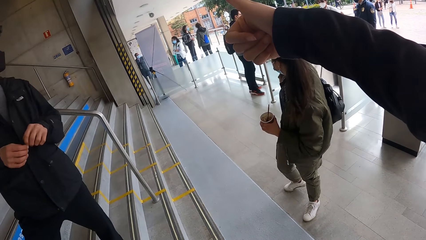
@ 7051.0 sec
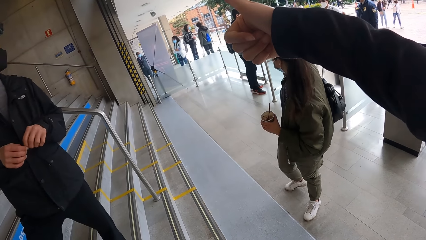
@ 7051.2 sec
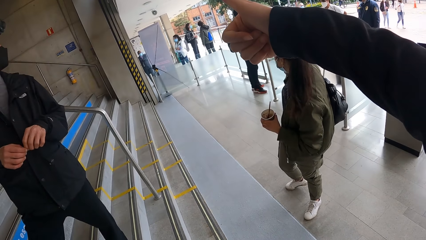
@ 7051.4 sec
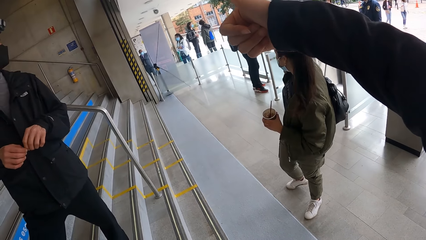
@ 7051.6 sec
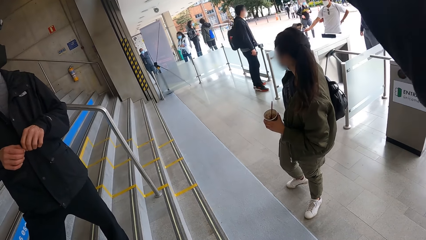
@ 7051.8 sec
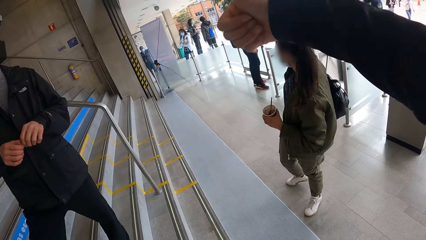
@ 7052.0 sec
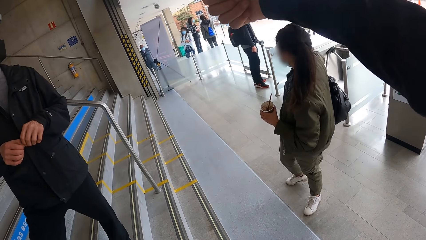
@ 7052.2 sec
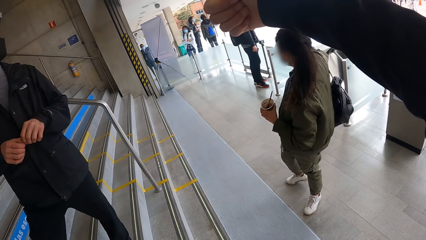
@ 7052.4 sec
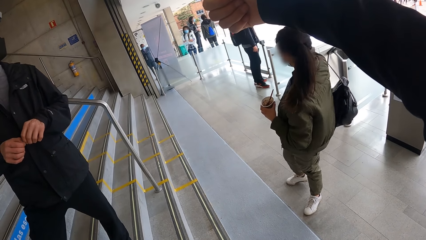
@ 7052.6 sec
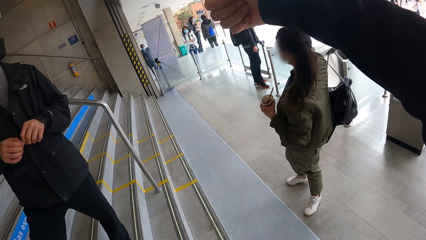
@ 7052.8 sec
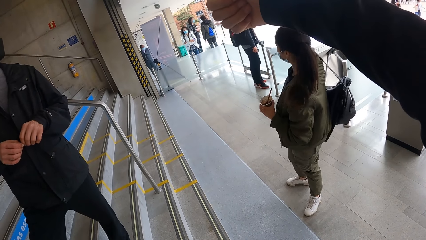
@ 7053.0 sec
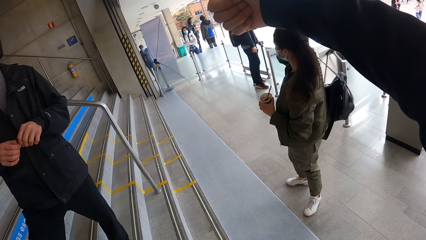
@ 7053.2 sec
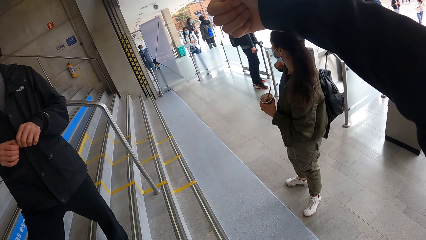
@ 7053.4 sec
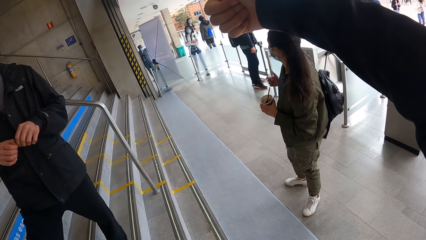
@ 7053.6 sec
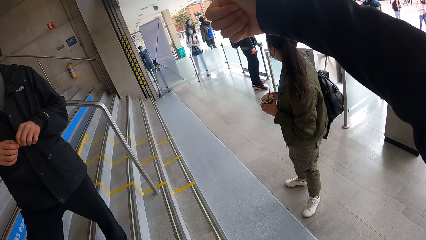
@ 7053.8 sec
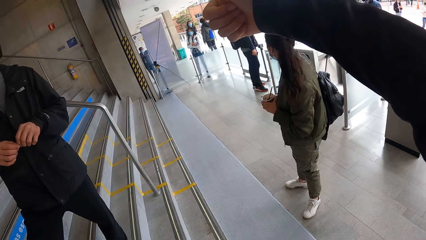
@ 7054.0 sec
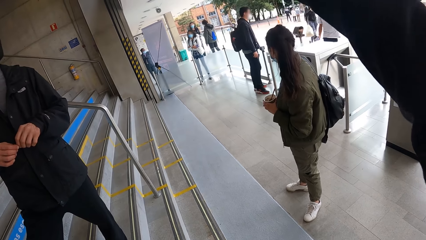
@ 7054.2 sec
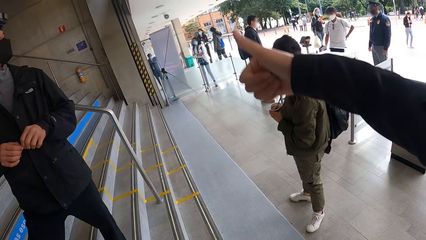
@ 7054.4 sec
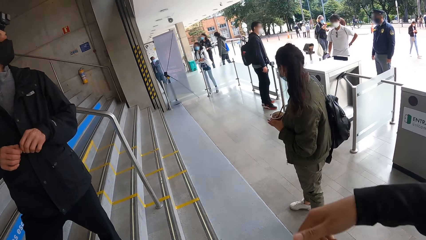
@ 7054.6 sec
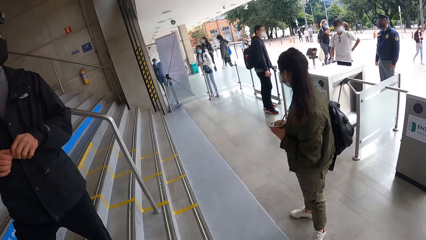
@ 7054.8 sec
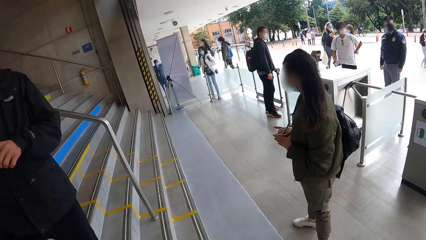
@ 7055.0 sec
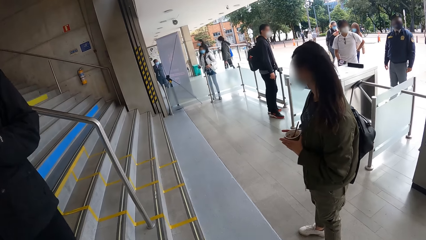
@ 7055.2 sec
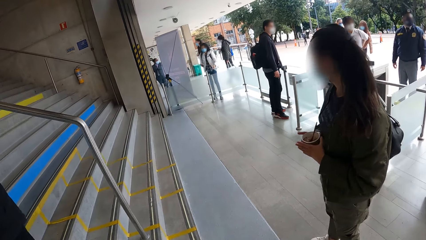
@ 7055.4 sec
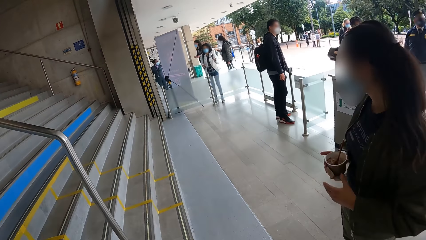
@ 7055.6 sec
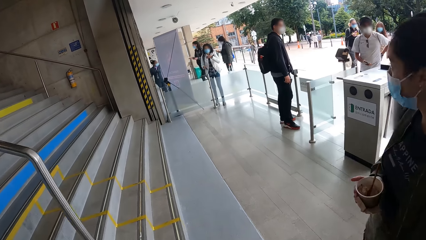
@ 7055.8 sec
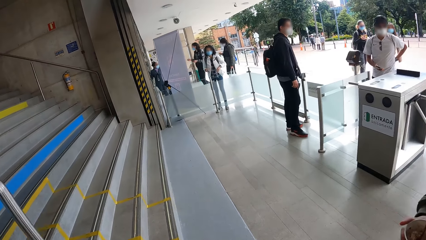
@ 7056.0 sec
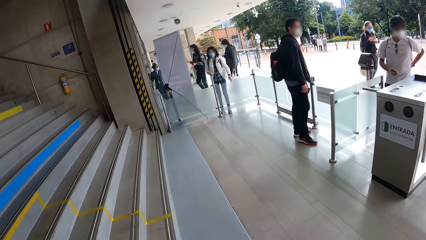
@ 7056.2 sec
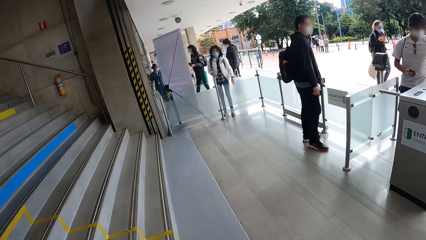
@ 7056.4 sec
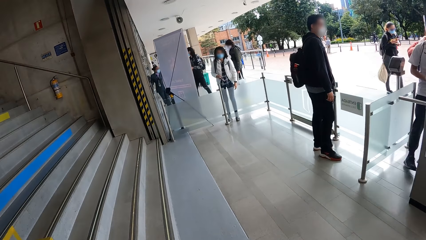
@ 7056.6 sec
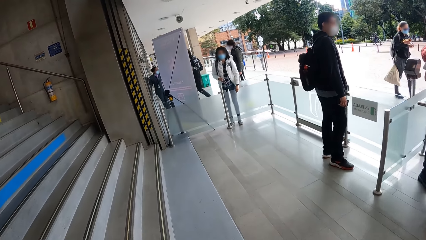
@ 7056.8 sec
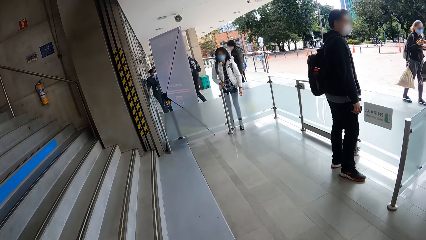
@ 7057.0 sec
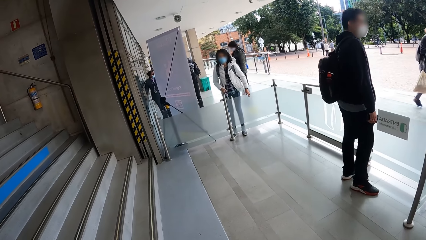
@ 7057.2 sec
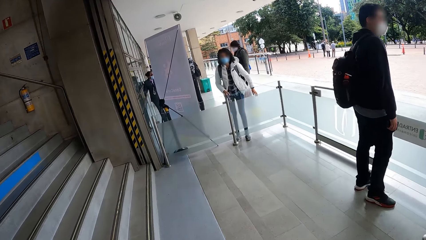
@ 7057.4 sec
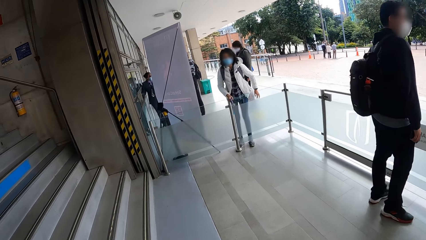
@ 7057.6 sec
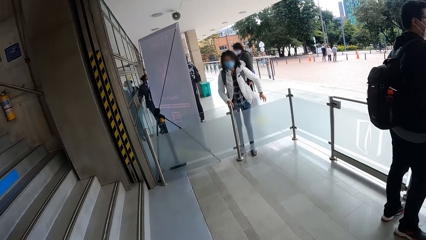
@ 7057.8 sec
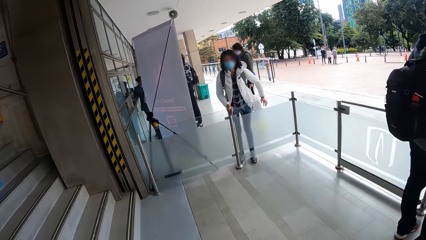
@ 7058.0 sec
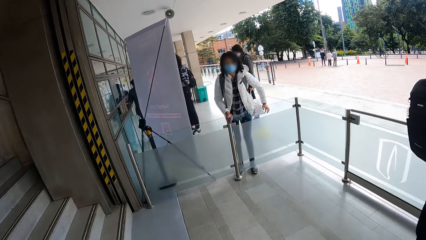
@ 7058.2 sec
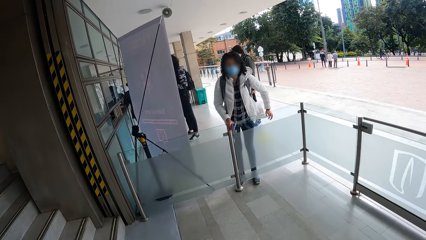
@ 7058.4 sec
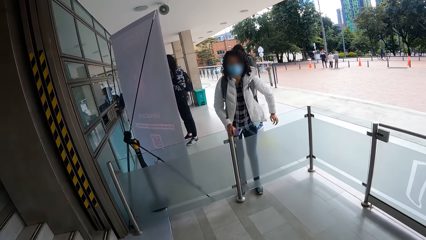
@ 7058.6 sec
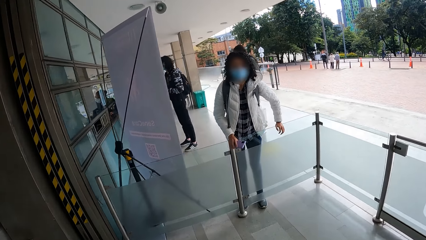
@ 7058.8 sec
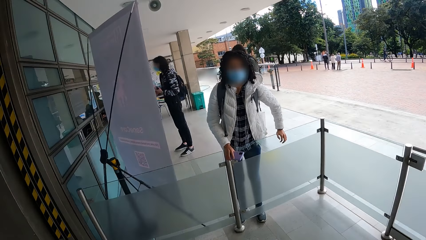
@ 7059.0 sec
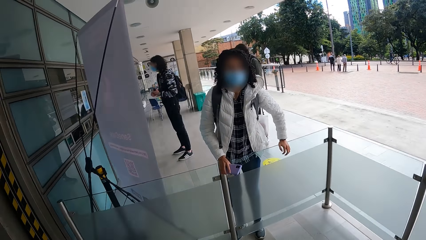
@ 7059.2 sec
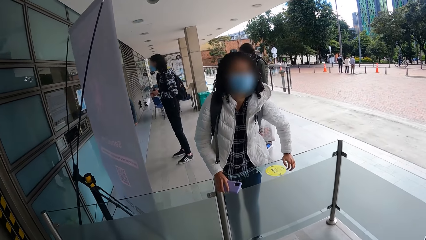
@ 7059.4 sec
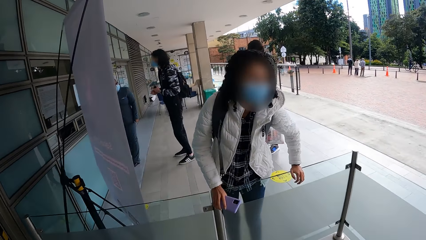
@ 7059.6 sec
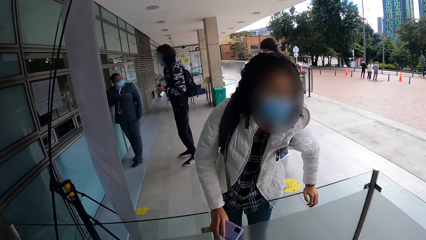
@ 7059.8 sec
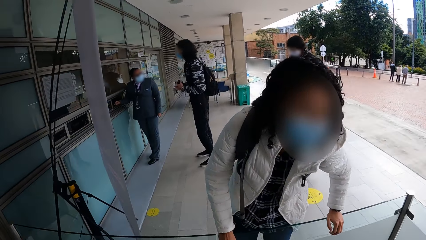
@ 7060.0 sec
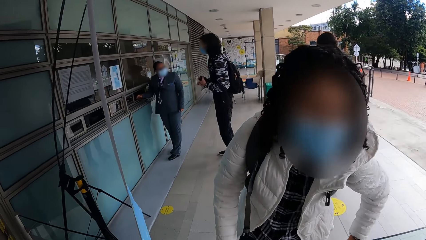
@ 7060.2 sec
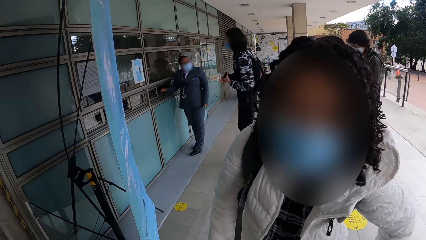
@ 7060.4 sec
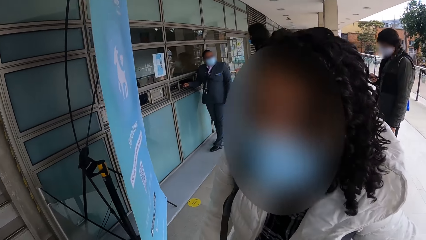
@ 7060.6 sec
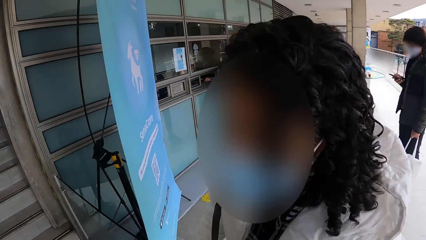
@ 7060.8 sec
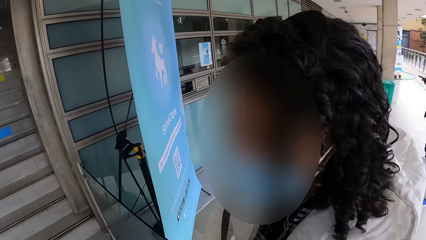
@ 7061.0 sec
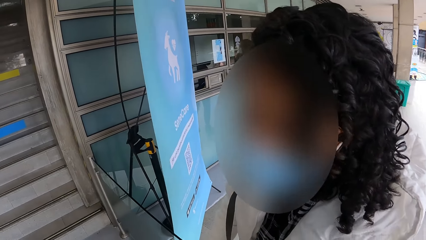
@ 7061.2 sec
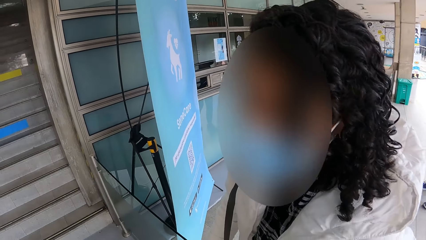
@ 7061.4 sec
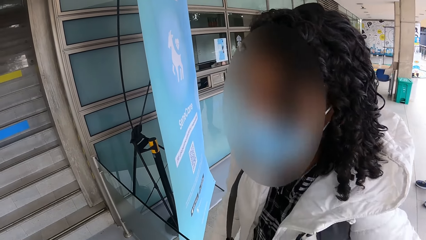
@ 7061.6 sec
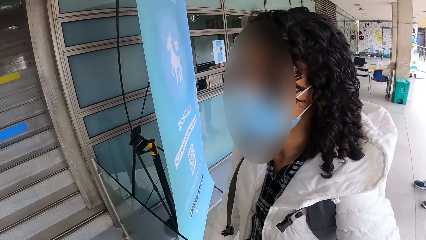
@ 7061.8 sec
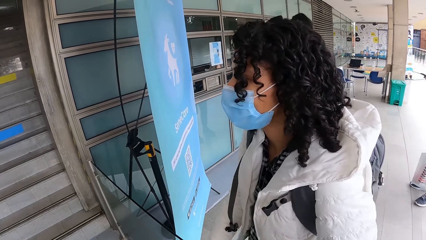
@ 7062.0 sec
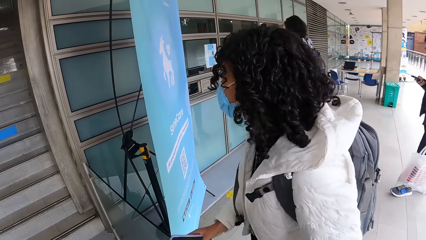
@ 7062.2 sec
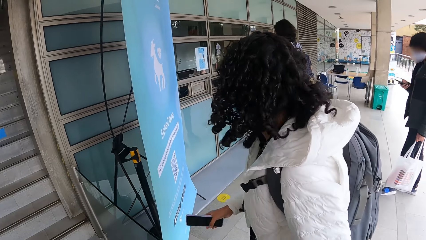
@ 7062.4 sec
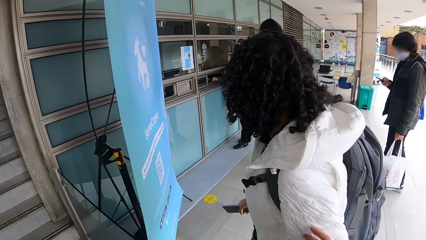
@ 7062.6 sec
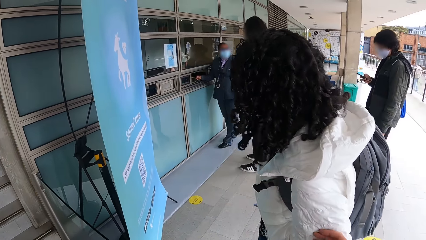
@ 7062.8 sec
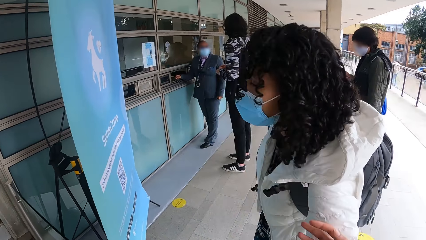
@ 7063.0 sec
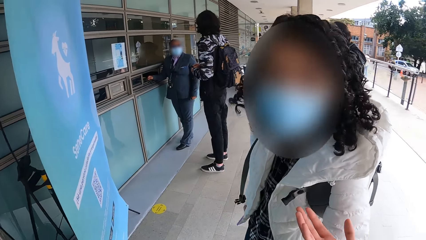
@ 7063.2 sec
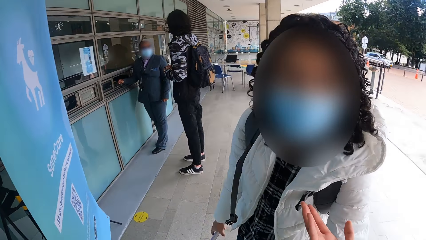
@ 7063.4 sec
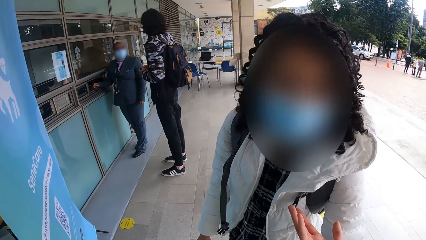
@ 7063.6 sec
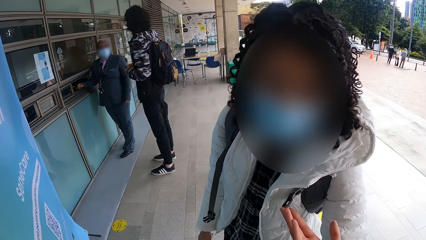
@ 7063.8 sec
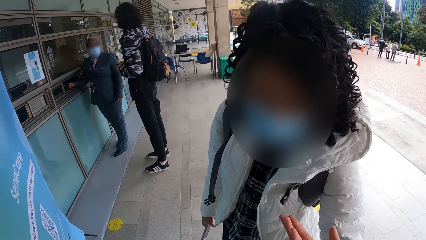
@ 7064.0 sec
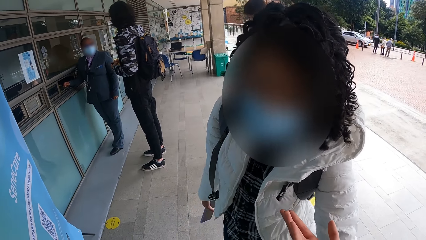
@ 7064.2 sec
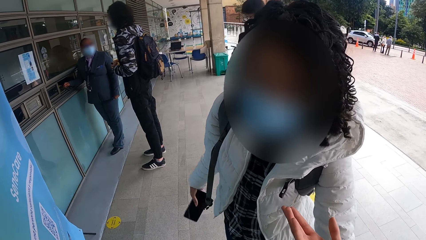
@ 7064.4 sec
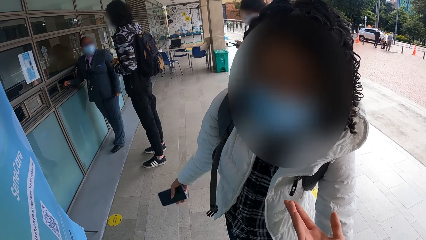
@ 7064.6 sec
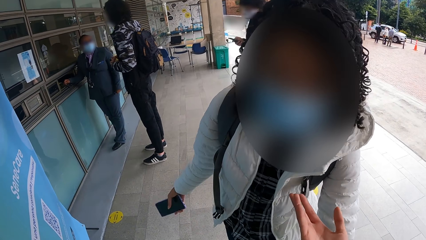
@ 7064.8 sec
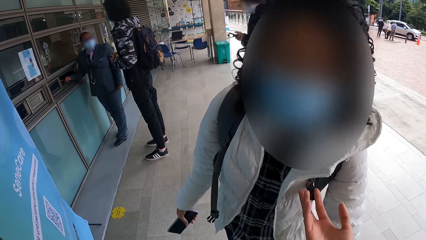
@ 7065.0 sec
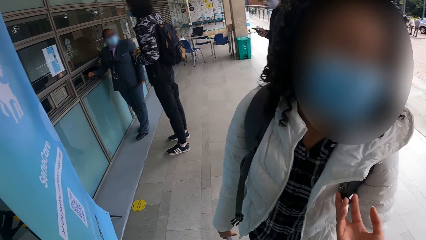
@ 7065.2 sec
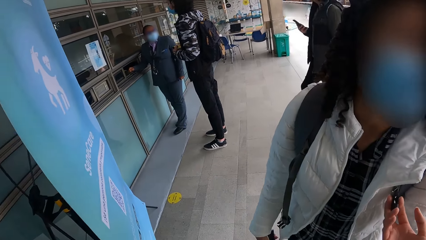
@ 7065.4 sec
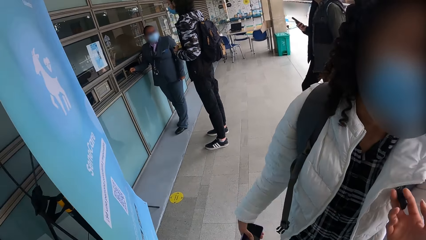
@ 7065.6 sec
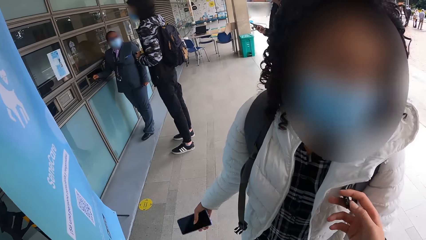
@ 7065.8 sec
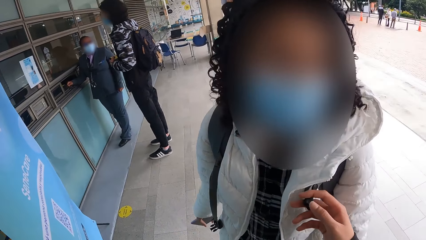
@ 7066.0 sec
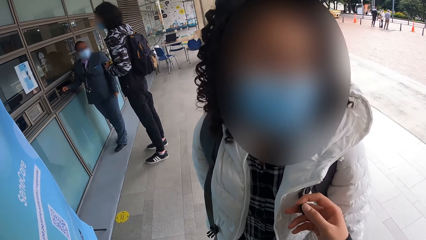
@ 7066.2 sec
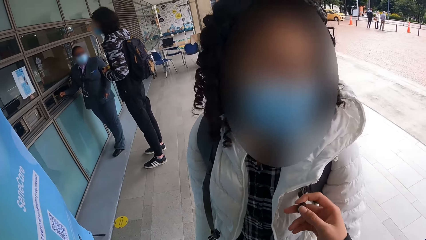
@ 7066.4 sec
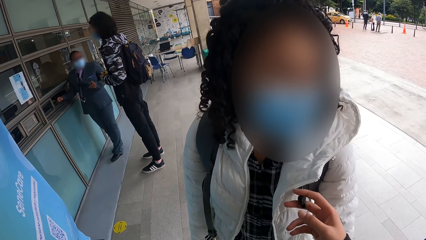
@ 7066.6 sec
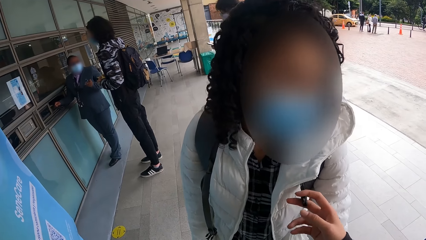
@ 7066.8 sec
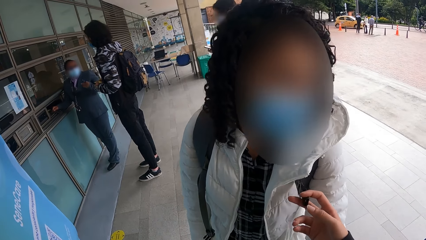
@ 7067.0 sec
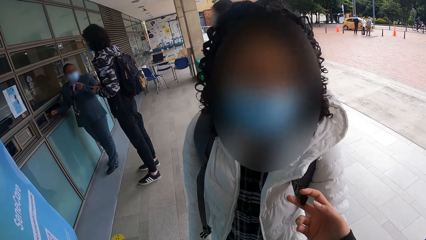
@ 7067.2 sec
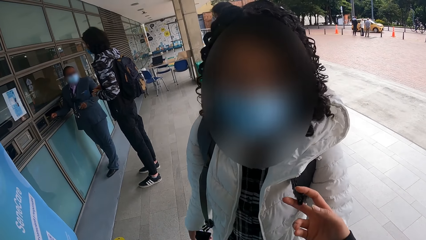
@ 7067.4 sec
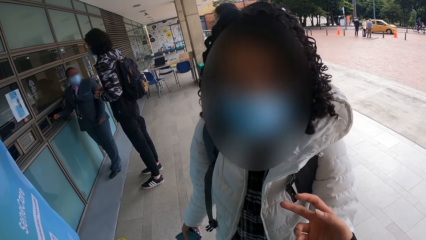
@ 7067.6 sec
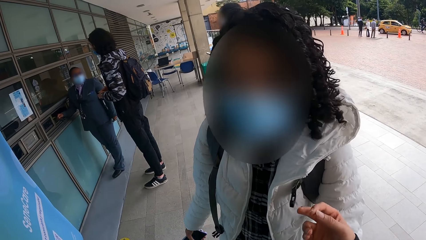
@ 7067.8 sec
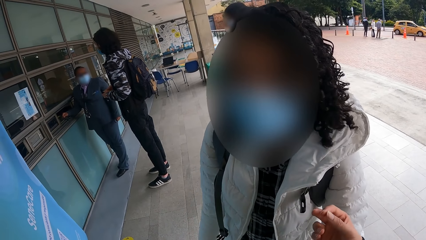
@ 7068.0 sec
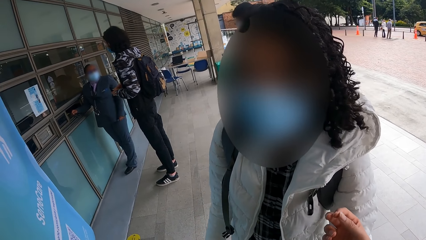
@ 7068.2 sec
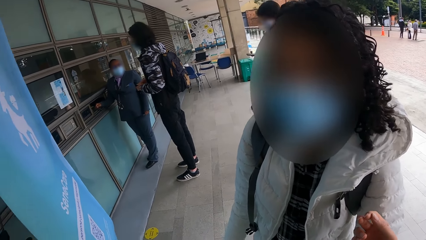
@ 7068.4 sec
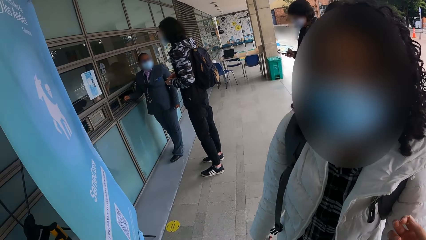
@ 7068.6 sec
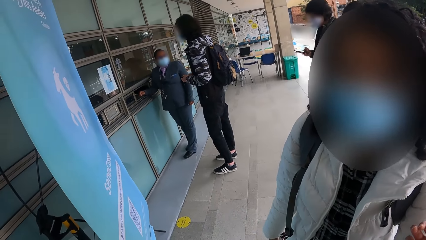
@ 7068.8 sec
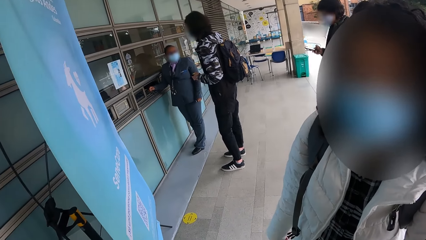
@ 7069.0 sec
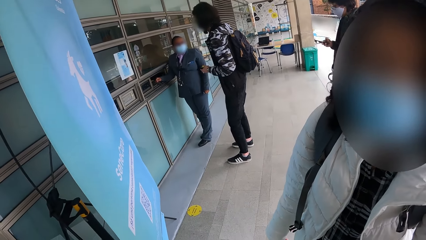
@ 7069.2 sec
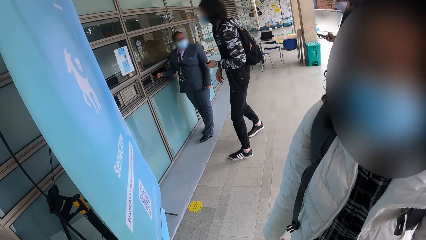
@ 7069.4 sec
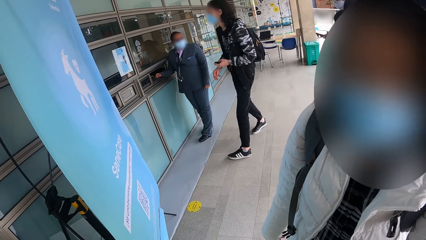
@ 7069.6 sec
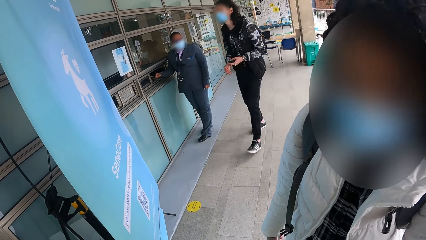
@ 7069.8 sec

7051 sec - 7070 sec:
The camera wearer gestures with his right hand. He walks towards a girl. He walks around. The girl places both hands on a glass balustrade. The camera wearer interacts with the girl. He taps the girl on her arm with his right hand. The girl converses with the camera wearer. The camera wearer holds a strap on a backpack on the girl's back with his right hand.
